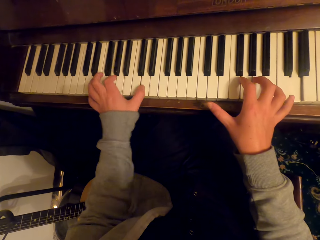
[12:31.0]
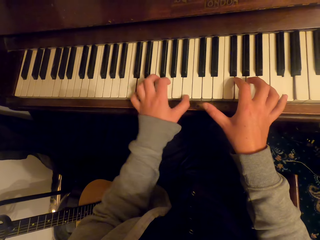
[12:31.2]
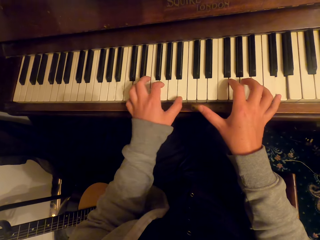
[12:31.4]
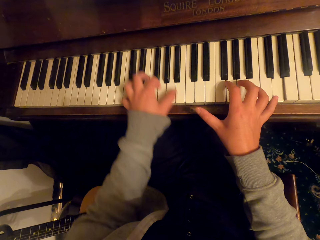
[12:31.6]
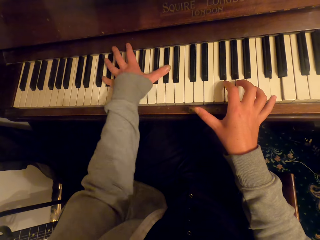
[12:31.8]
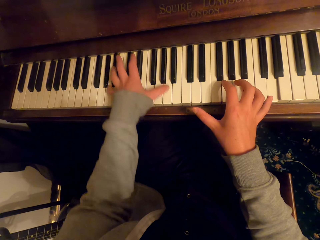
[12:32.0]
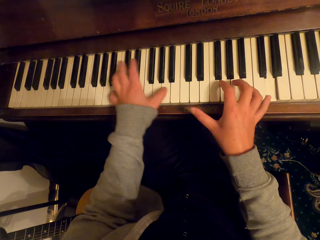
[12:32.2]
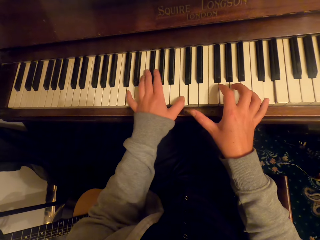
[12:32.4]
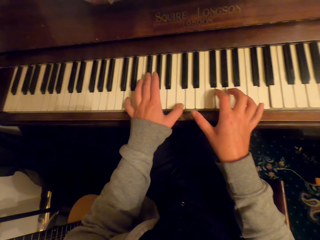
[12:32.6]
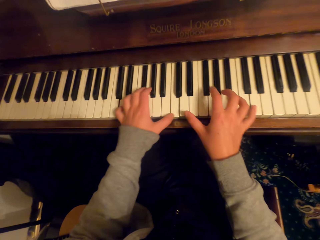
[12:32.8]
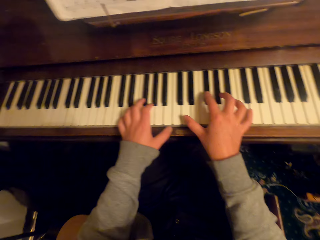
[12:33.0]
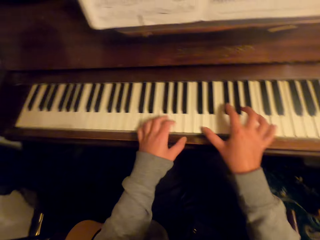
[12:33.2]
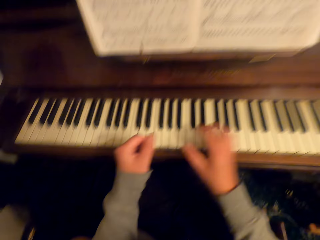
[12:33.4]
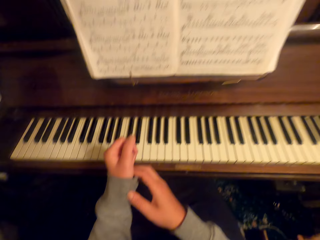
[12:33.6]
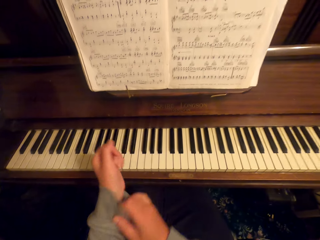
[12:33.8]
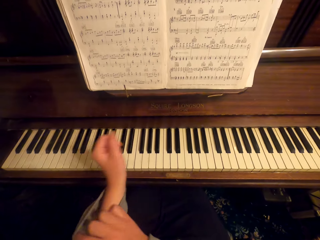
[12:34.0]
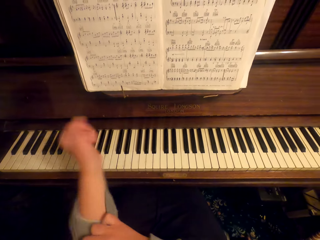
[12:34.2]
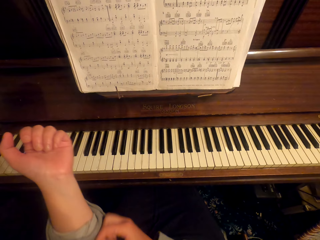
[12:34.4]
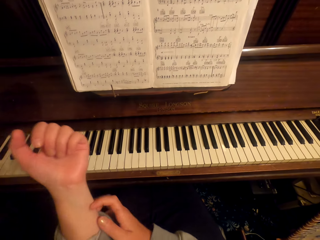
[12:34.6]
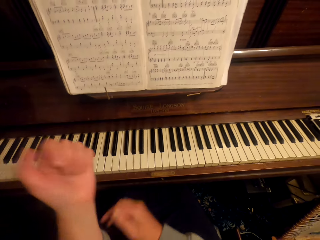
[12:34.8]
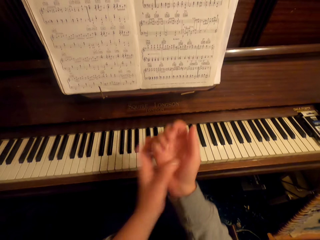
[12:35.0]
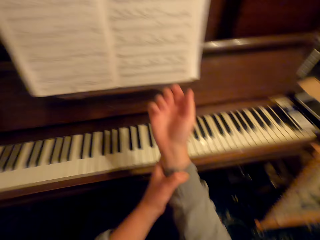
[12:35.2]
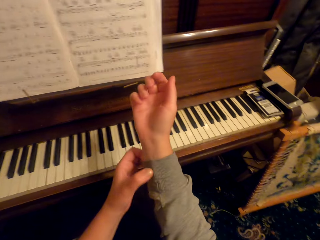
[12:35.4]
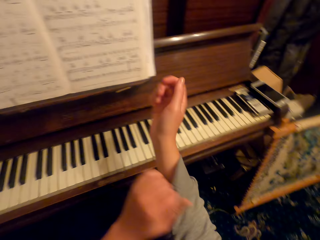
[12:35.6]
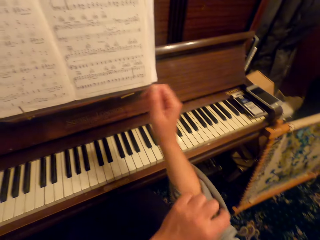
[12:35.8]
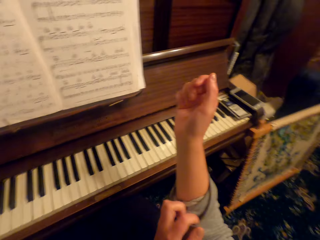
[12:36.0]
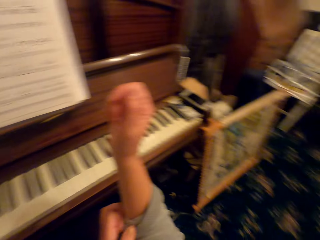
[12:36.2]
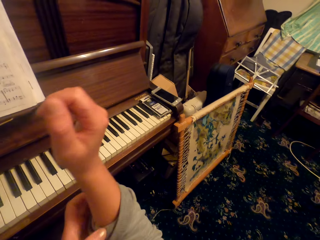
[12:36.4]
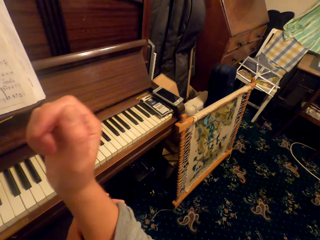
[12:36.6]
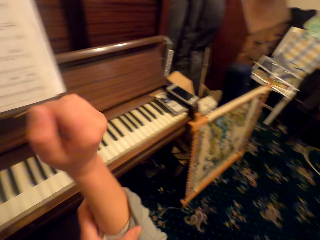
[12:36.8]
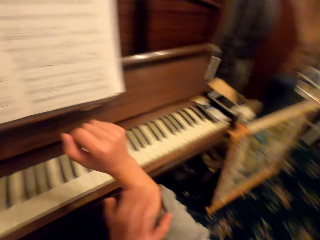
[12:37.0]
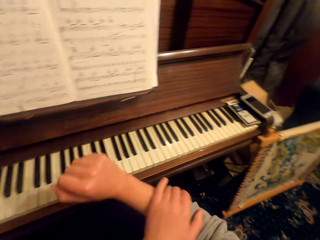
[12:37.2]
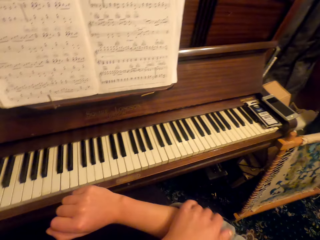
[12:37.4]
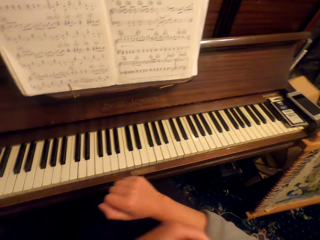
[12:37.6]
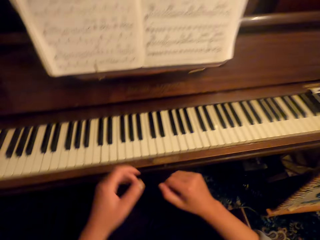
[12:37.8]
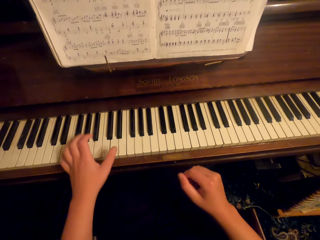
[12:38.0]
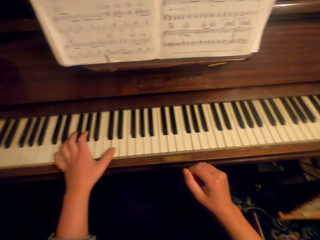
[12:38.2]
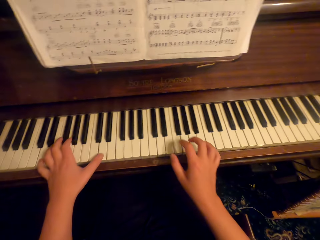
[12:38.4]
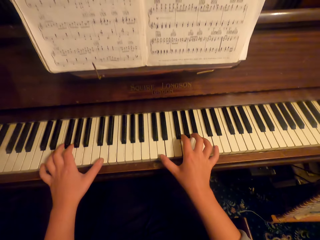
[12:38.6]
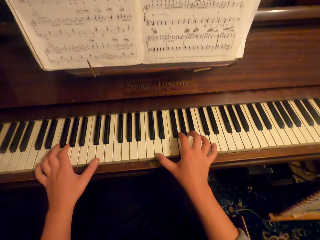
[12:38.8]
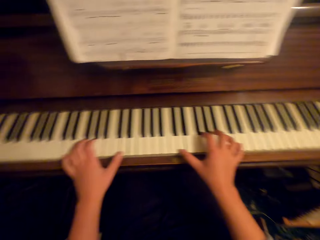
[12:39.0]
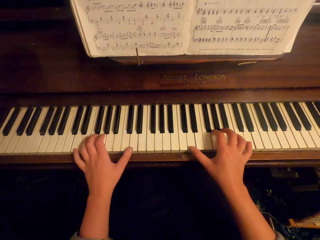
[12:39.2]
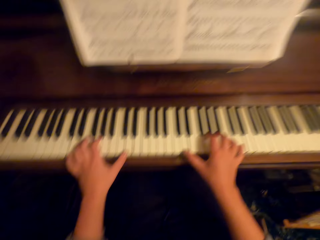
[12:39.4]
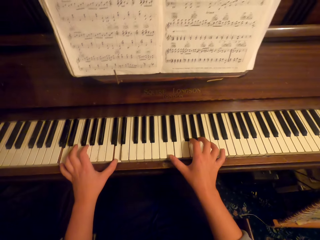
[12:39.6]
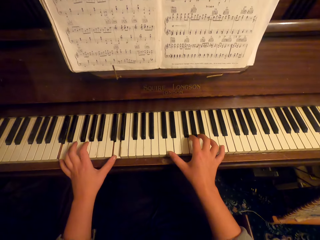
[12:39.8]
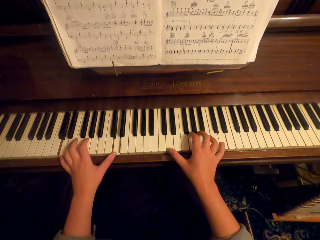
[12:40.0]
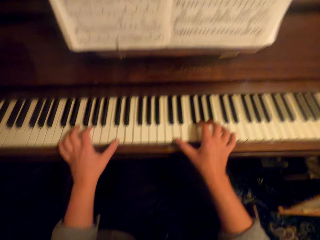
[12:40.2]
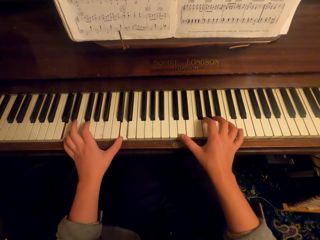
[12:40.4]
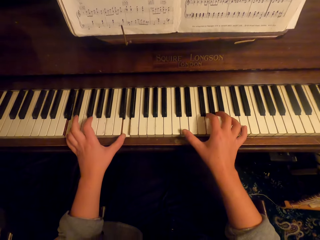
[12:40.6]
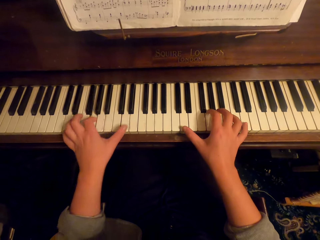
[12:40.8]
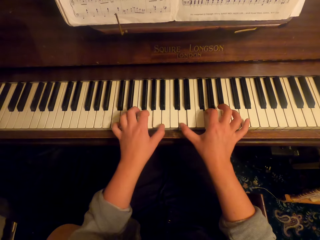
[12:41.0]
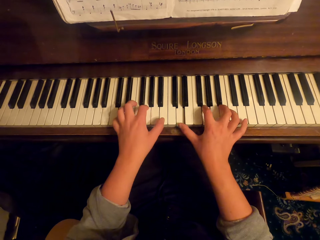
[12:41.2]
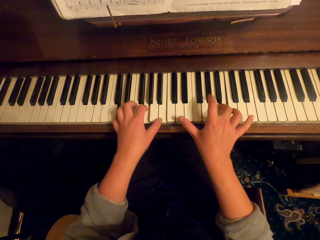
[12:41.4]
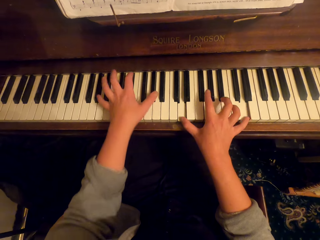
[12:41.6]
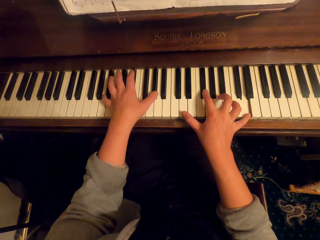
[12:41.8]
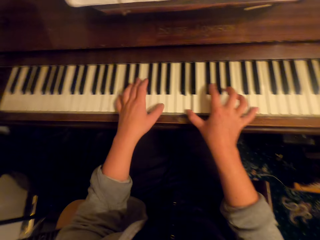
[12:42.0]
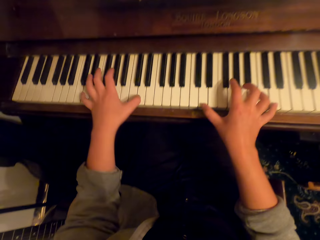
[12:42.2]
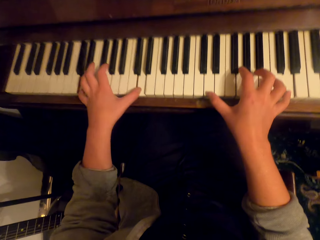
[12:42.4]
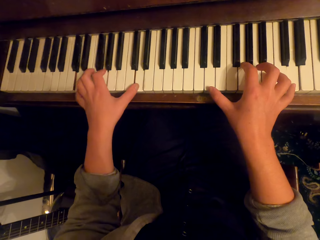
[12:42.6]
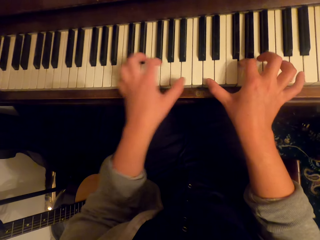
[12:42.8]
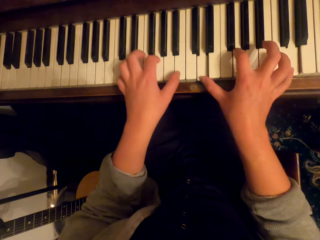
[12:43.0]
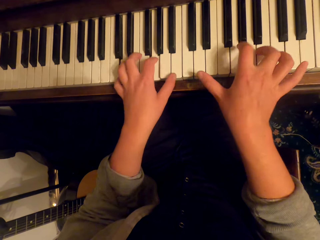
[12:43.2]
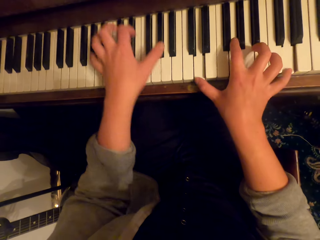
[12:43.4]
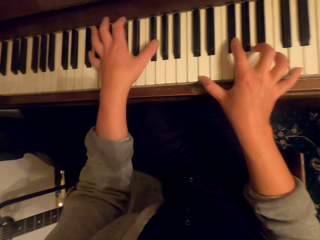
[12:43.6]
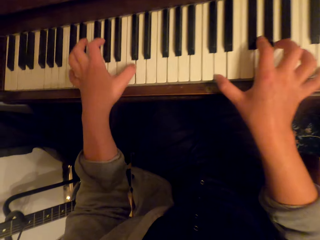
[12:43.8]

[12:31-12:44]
The camera wearer rolls up their sleeves. They fold the sweater. They play the piano.

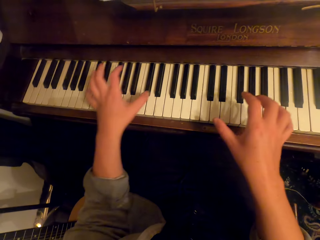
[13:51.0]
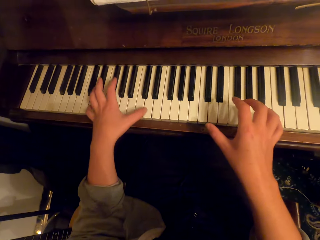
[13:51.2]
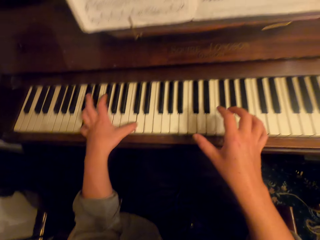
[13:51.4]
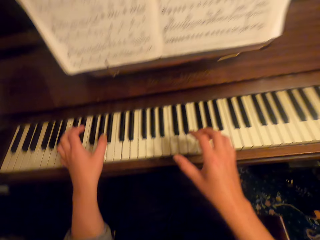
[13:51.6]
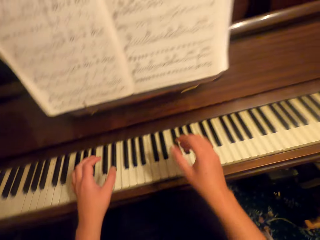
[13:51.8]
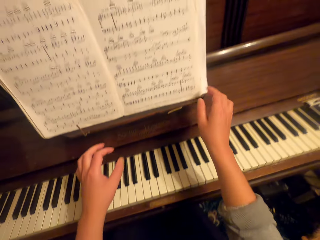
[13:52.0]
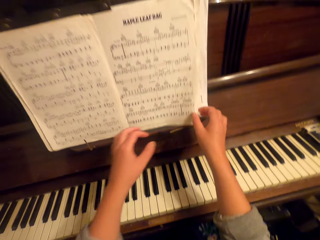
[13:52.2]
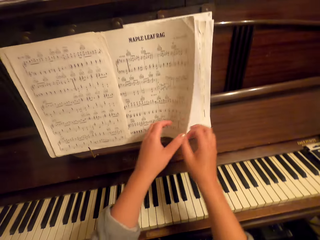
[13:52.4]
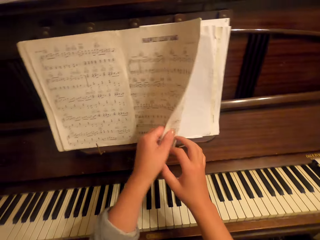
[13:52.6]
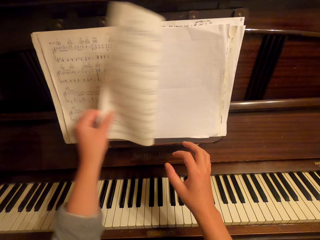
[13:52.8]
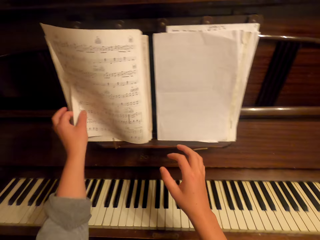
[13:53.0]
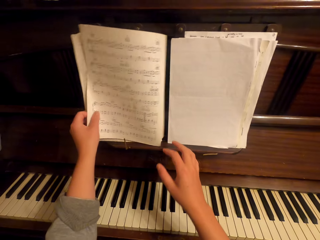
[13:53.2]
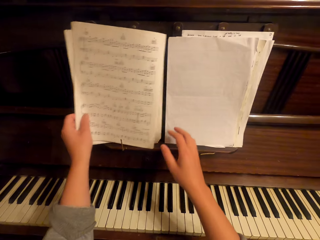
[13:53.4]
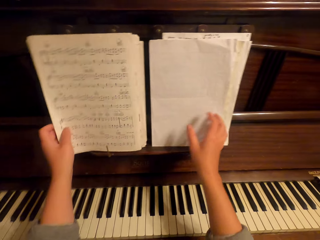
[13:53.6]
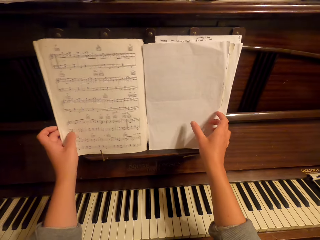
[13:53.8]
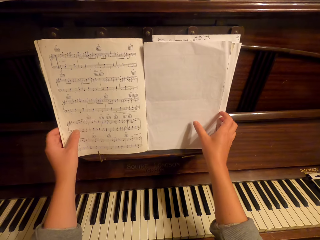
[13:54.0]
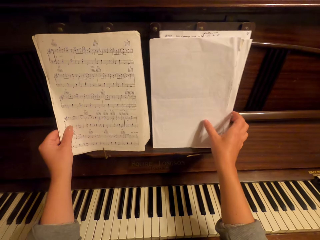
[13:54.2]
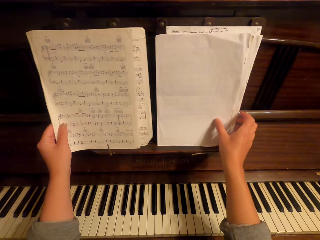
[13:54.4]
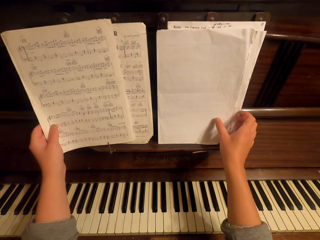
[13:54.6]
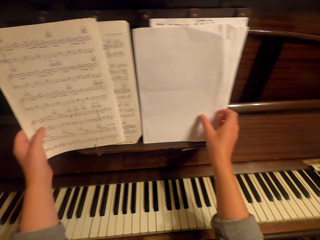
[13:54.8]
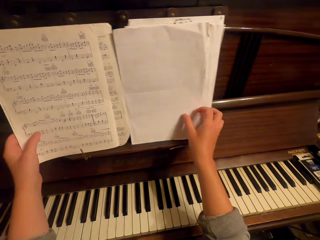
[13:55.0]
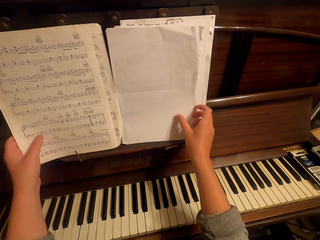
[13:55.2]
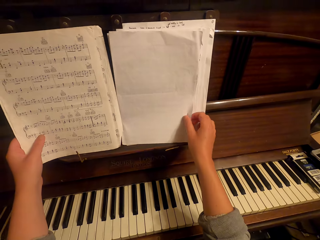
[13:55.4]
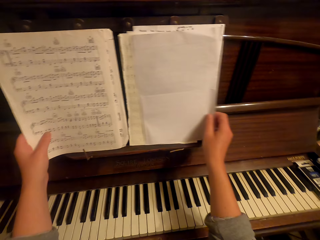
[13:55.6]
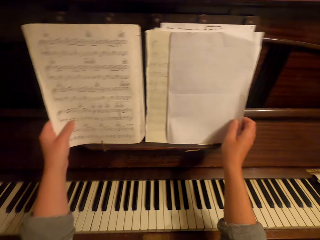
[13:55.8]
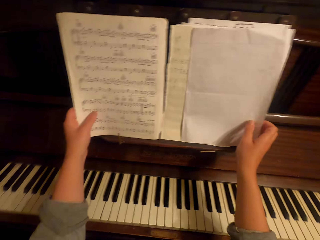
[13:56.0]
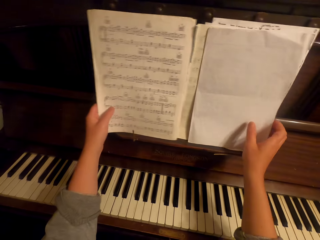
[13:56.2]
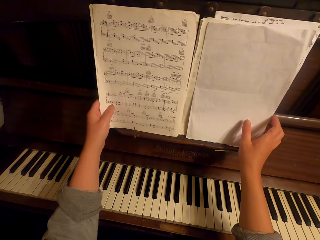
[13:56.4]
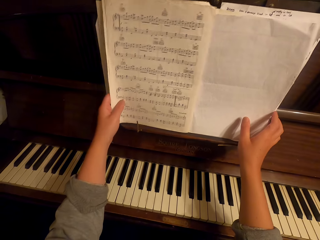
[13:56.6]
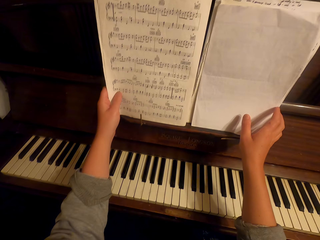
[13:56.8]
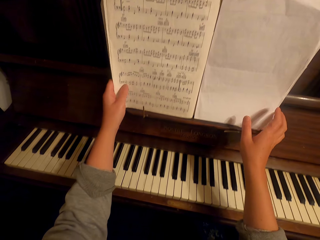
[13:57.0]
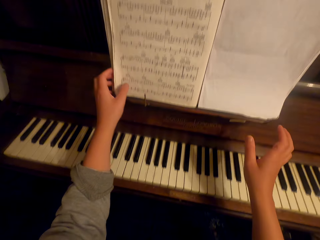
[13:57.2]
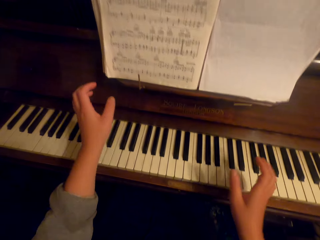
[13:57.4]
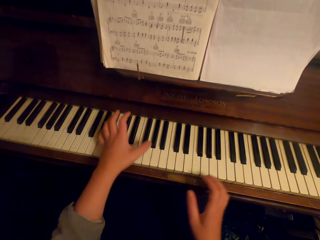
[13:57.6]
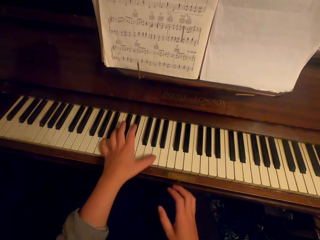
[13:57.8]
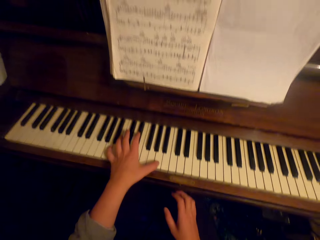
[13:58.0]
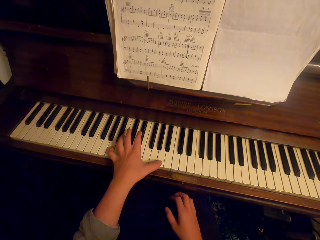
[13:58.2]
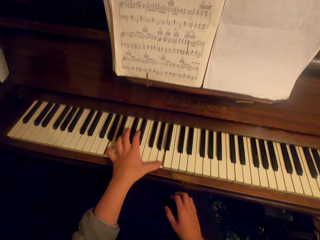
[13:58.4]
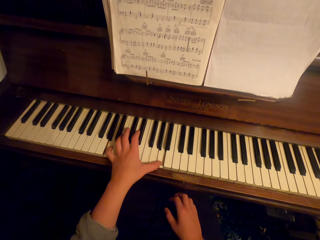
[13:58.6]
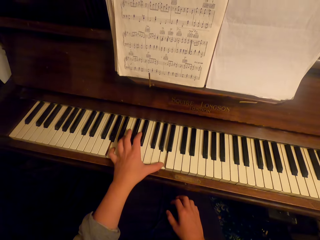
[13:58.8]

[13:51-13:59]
The camera wearer turns a page of a book. They arrange the paper. They play the piano.
